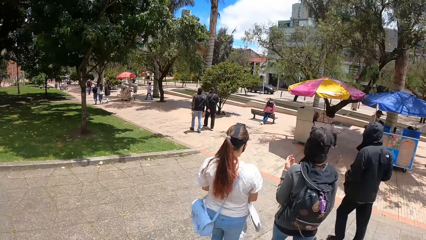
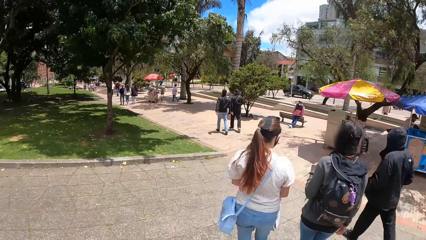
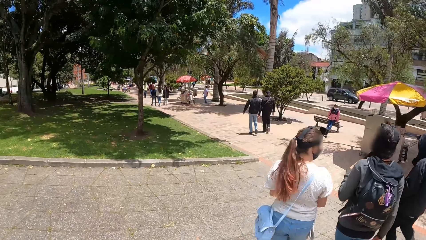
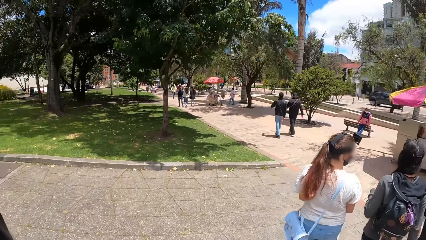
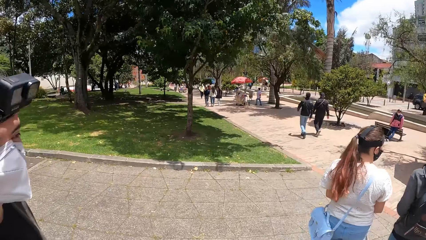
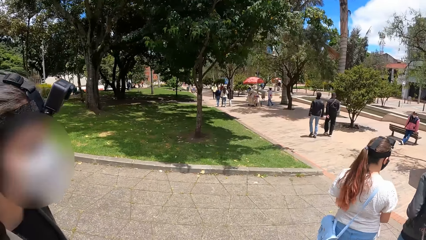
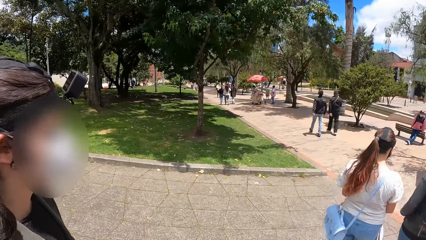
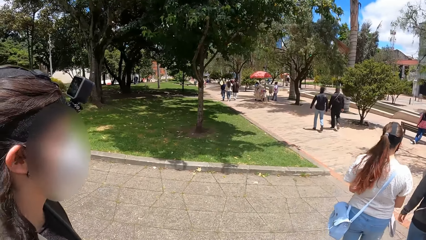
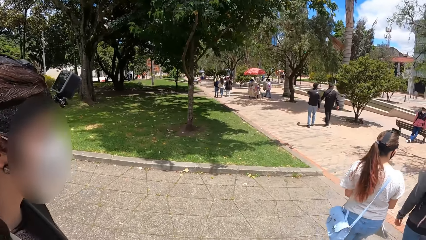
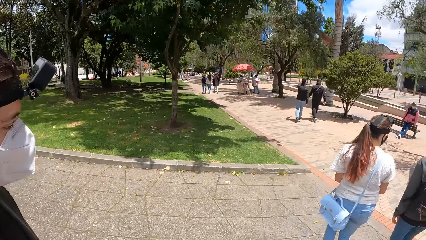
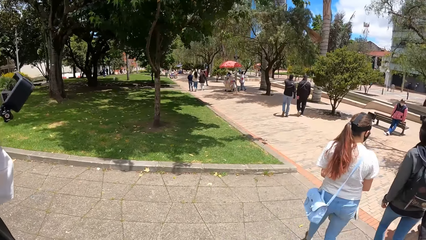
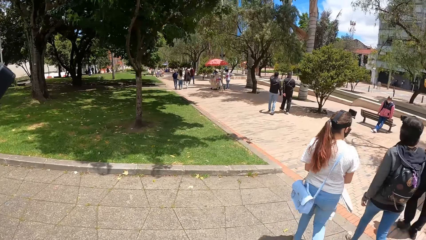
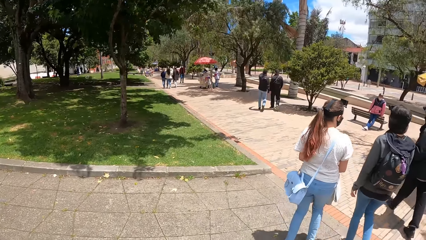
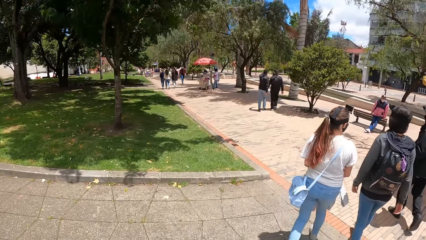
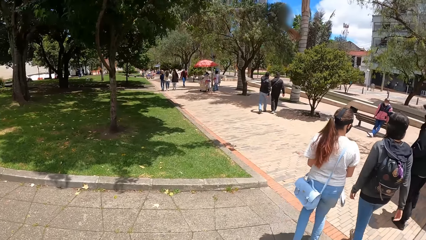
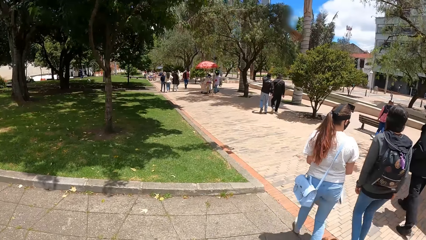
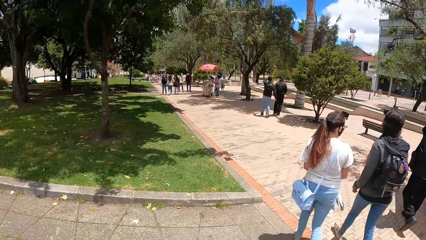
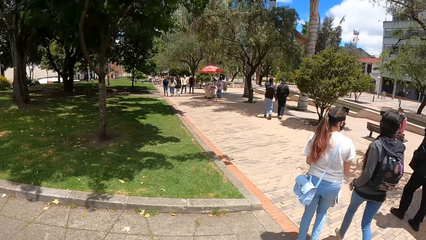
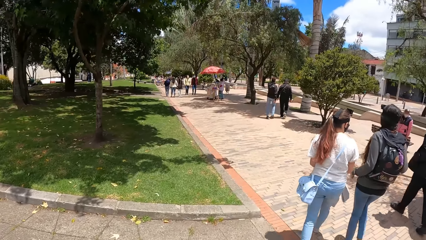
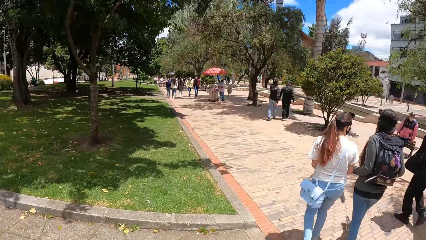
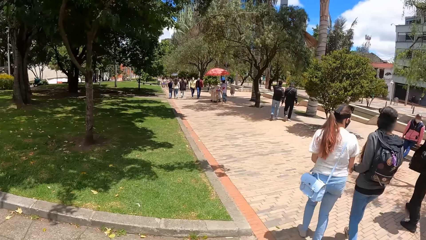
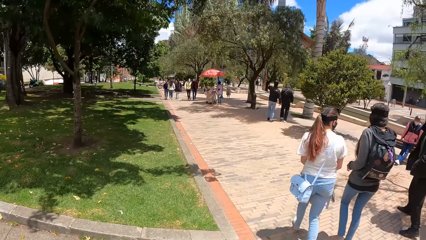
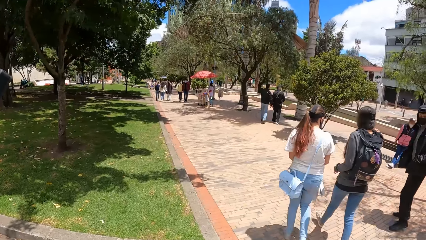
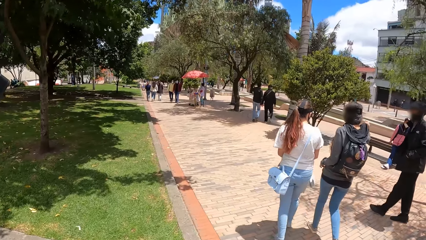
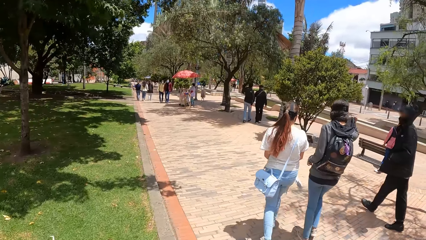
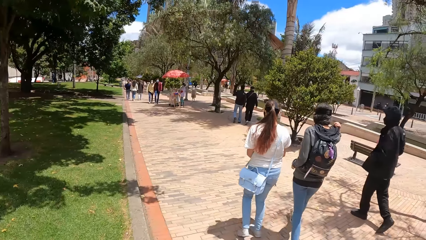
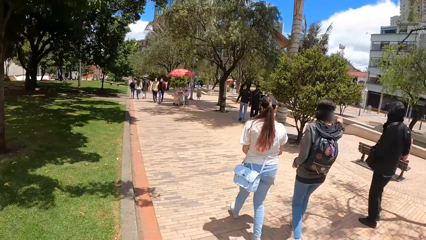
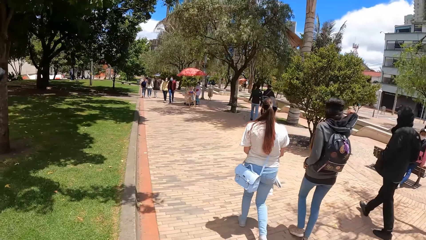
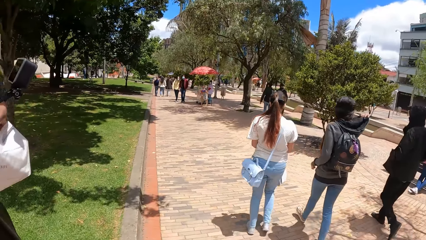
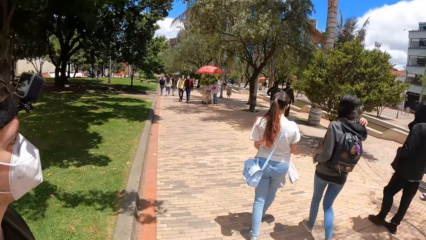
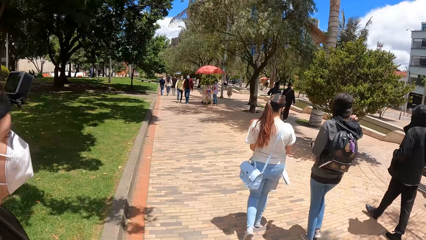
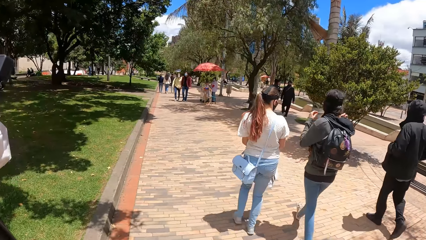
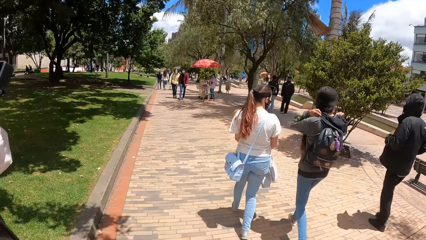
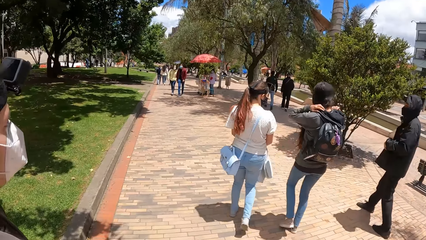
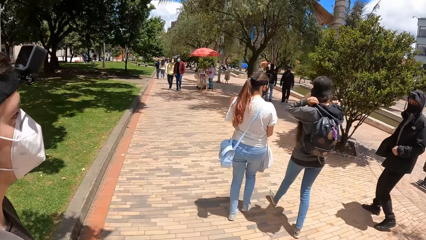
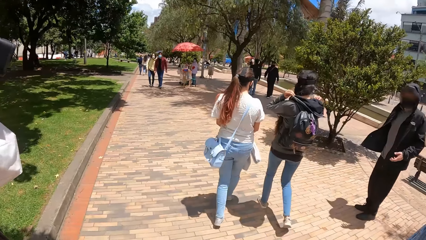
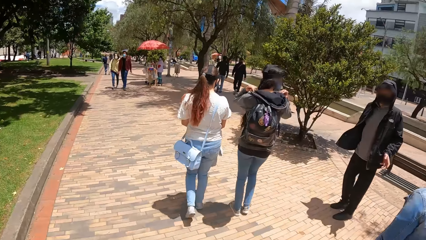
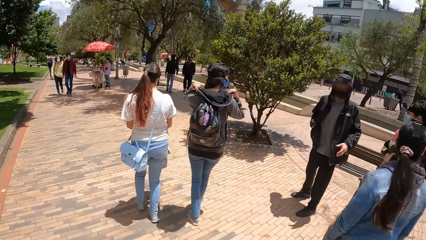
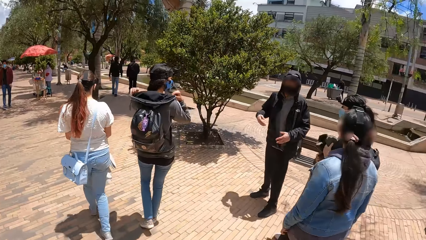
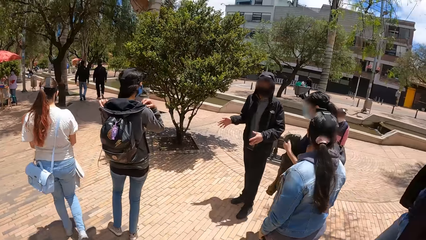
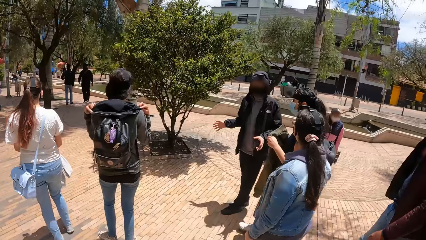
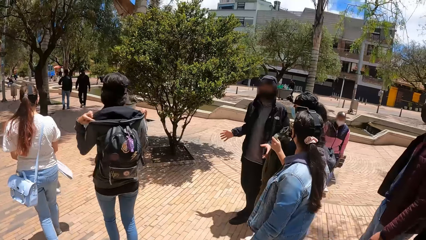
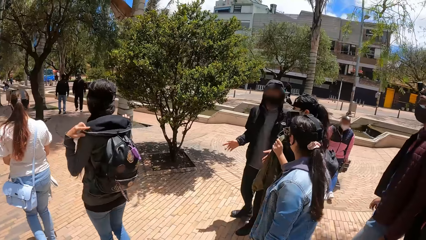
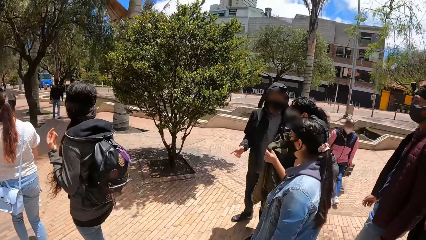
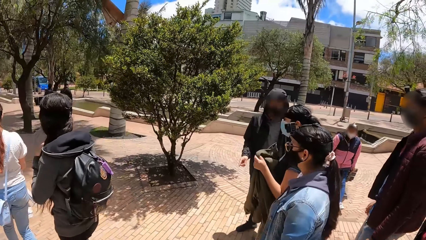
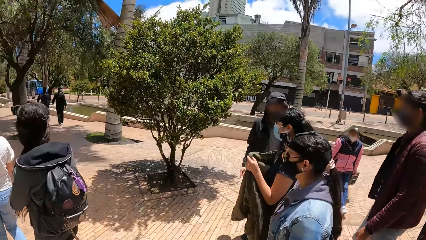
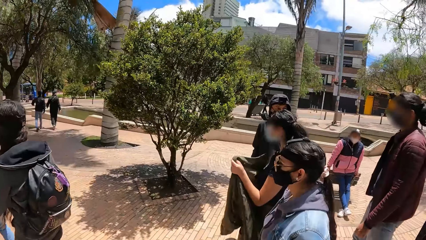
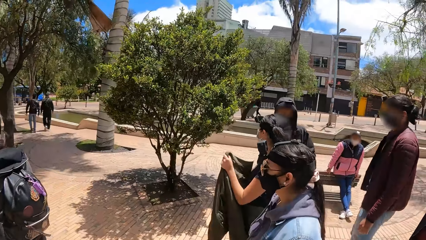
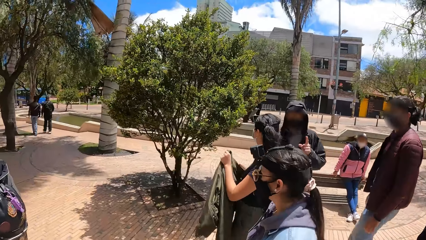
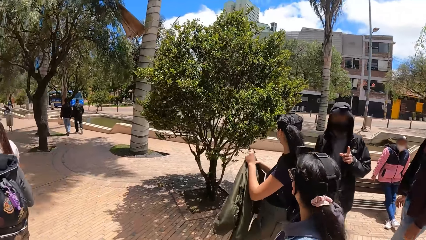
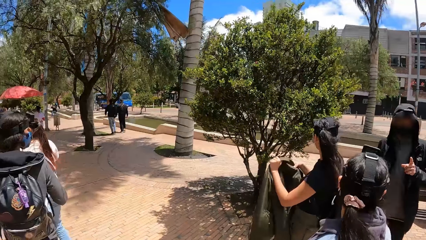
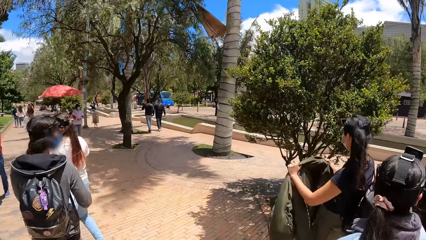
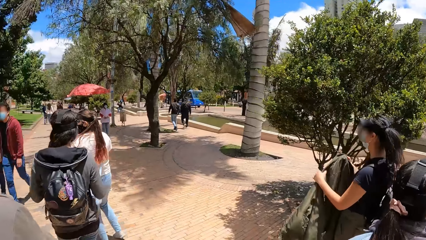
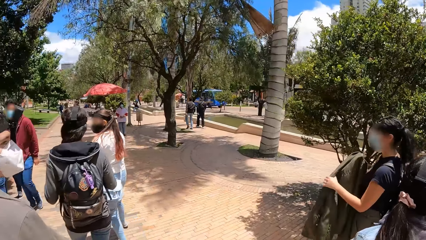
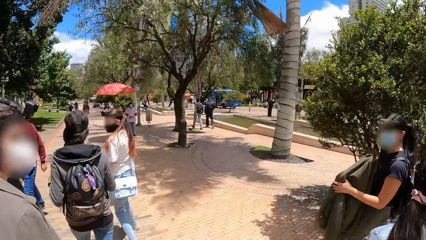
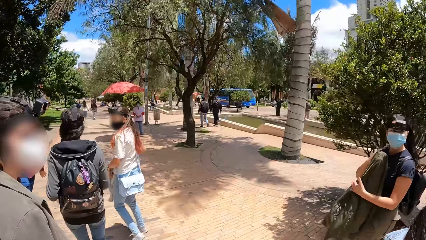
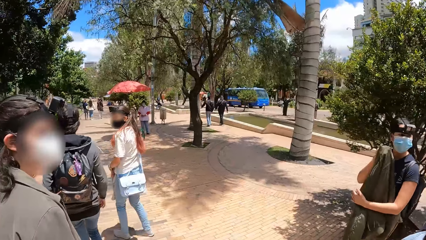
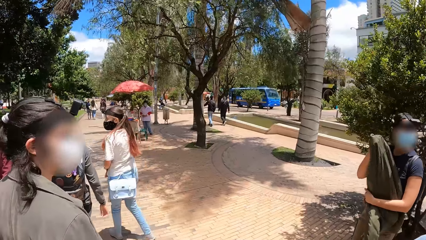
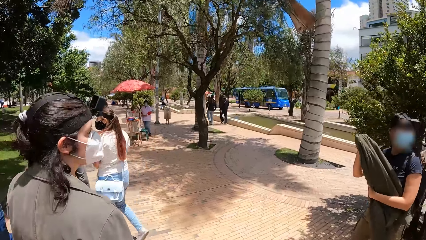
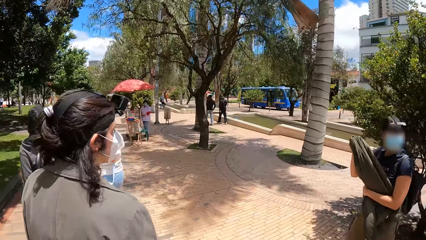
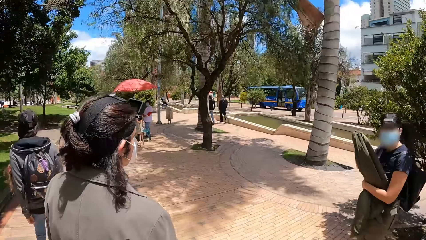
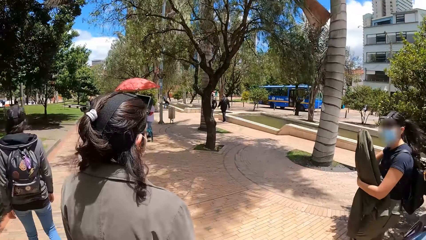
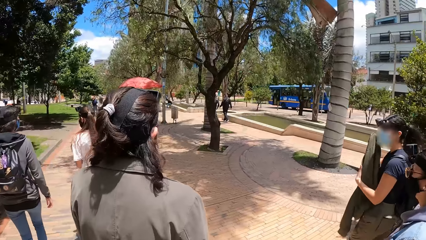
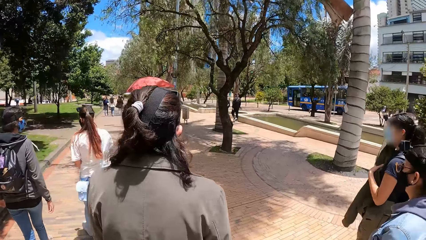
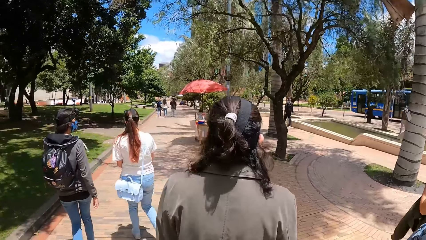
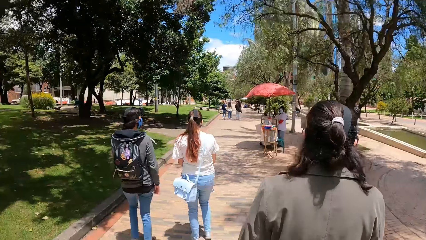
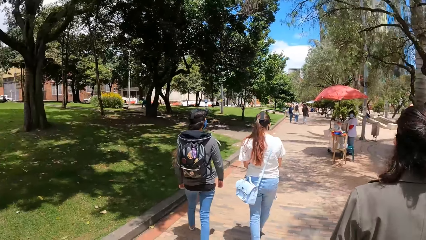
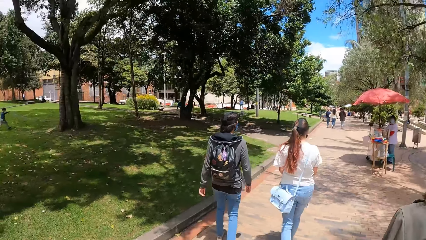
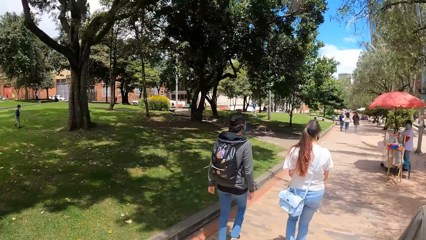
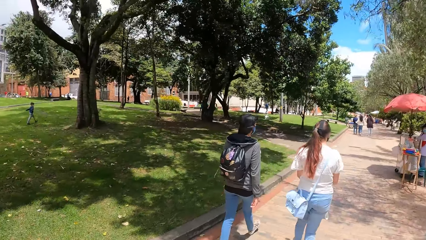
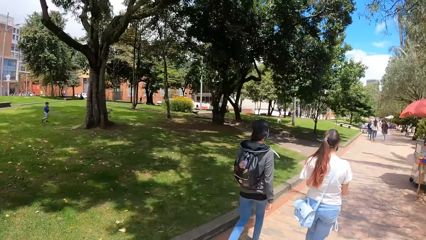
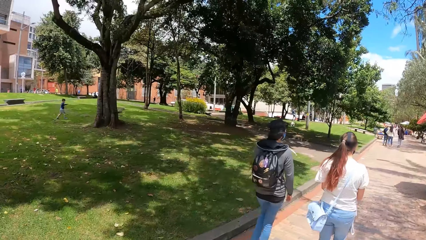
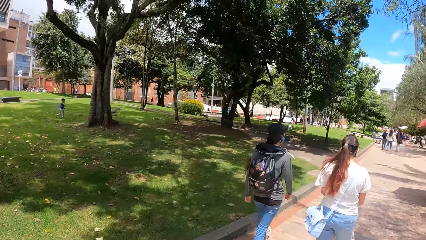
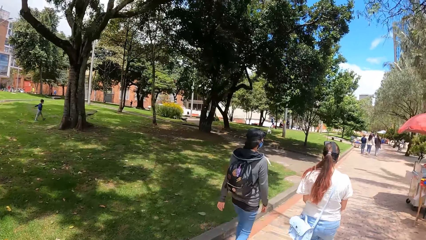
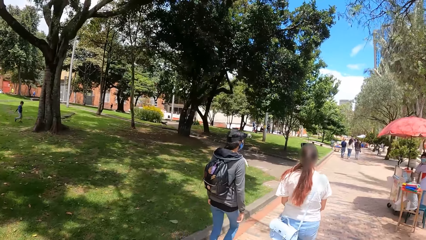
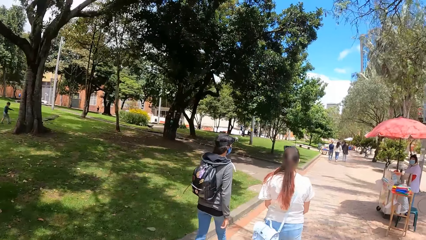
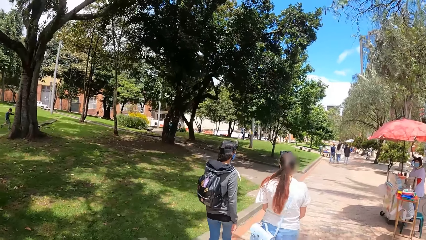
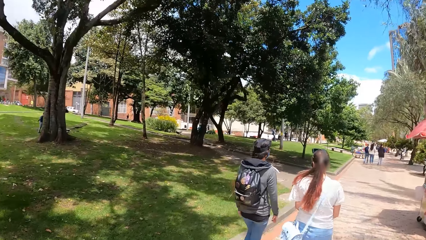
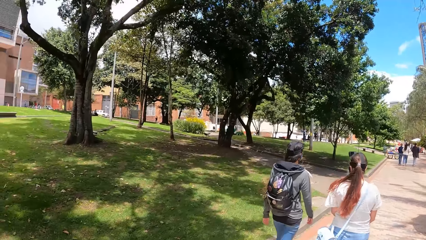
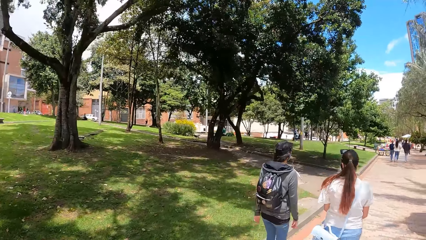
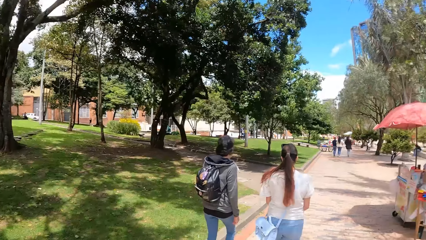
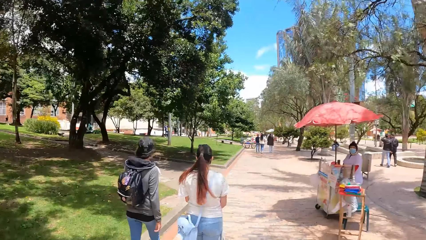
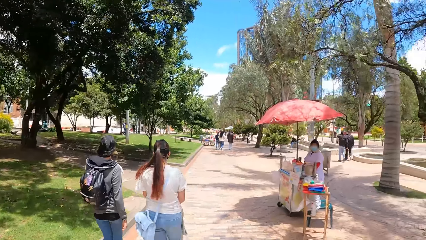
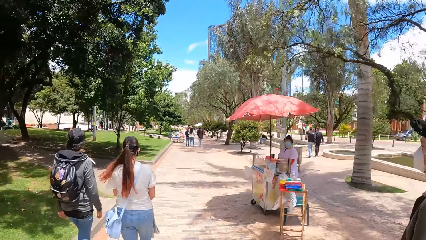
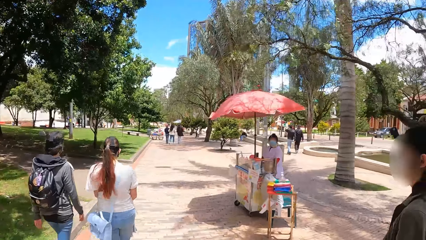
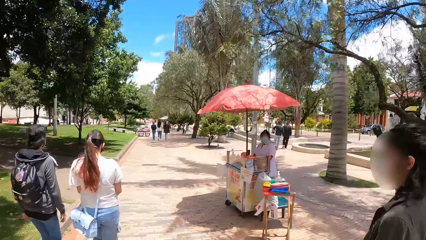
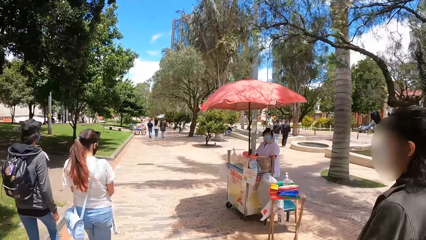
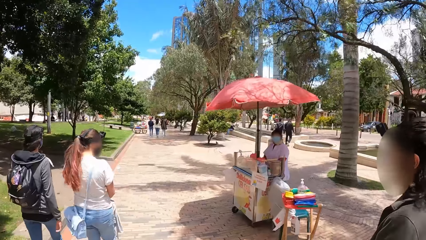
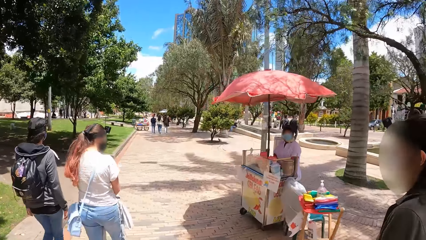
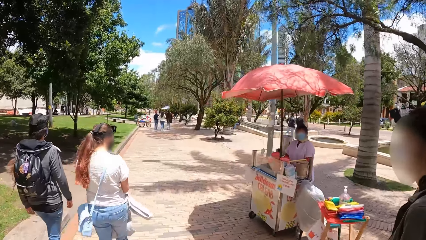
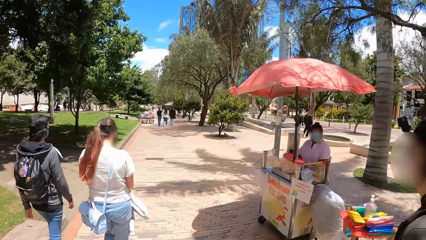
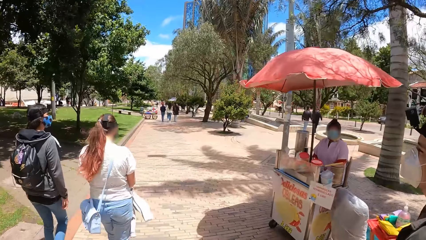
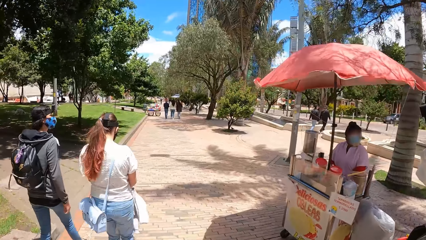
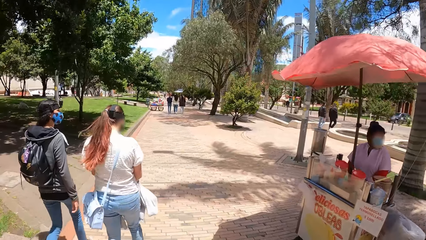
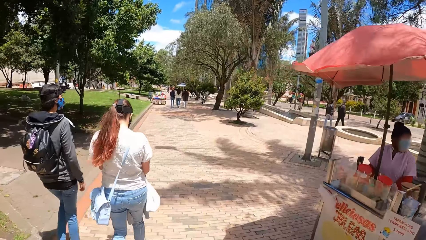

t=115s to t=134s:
The camera wearer walks on the pathway with a woman, another woman and a man. They look around. They look around again.
